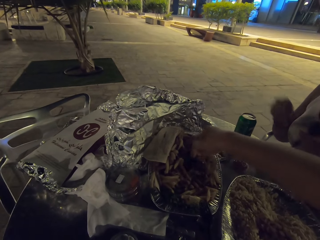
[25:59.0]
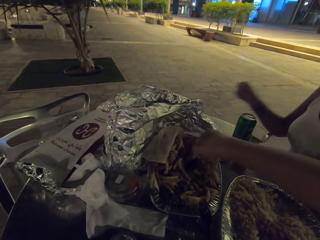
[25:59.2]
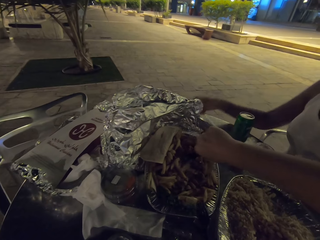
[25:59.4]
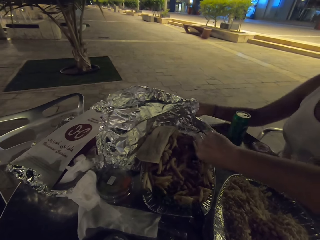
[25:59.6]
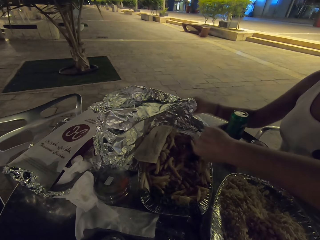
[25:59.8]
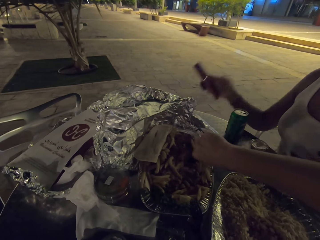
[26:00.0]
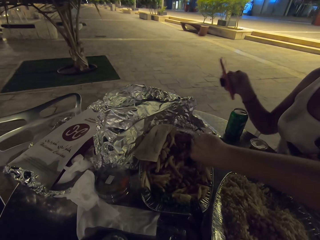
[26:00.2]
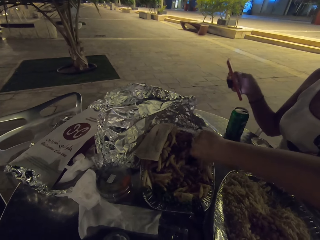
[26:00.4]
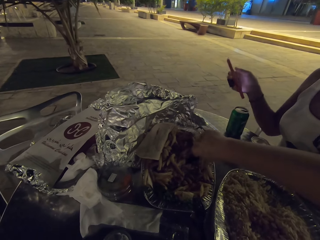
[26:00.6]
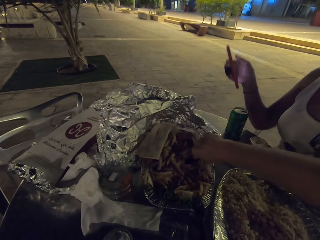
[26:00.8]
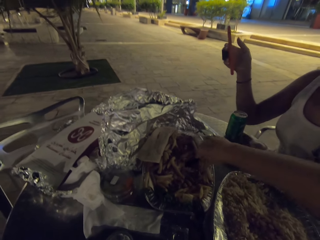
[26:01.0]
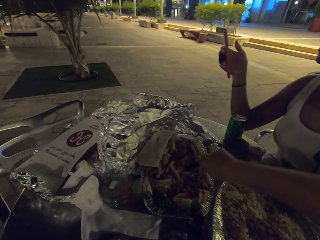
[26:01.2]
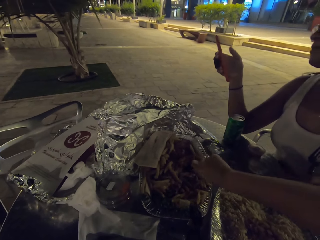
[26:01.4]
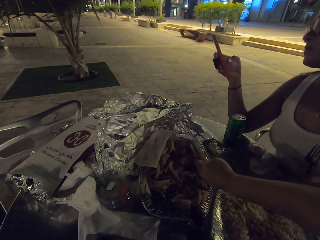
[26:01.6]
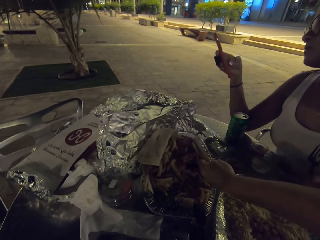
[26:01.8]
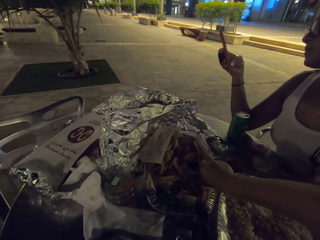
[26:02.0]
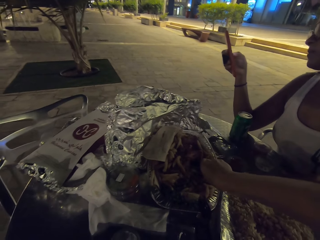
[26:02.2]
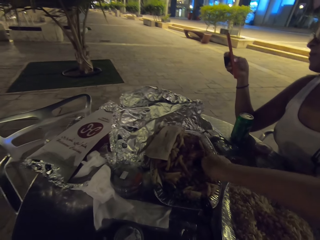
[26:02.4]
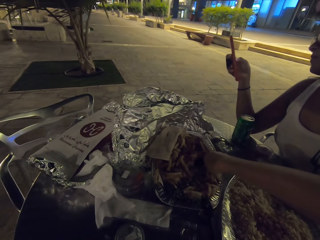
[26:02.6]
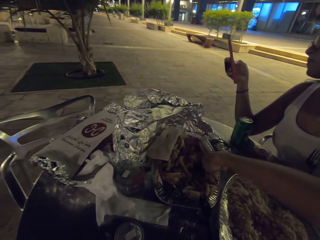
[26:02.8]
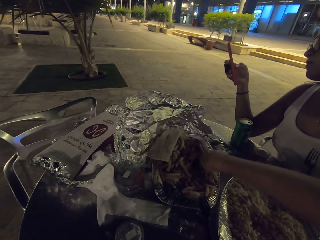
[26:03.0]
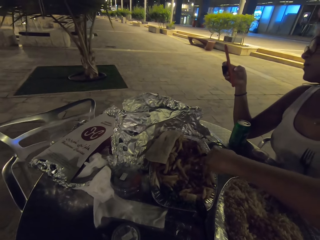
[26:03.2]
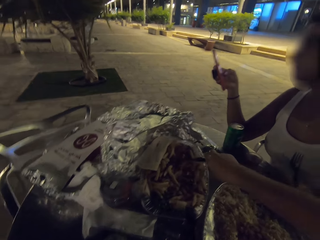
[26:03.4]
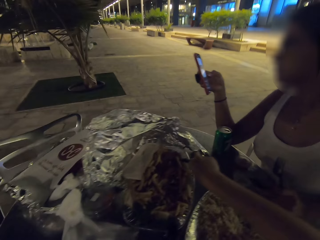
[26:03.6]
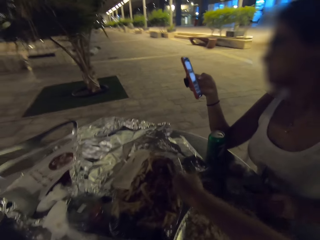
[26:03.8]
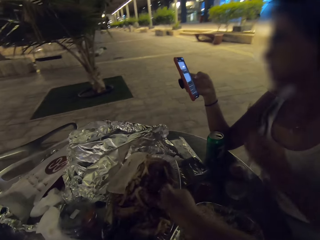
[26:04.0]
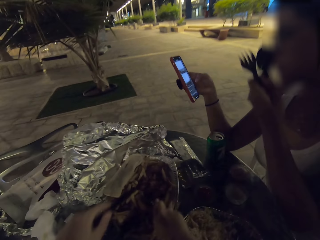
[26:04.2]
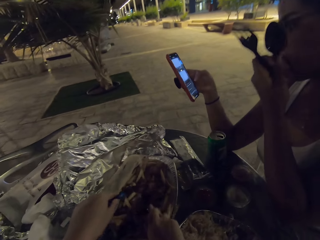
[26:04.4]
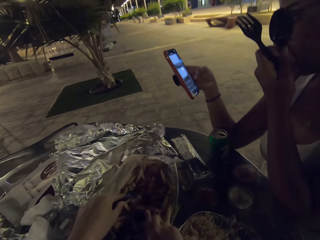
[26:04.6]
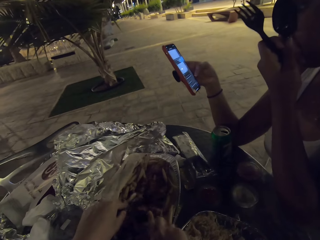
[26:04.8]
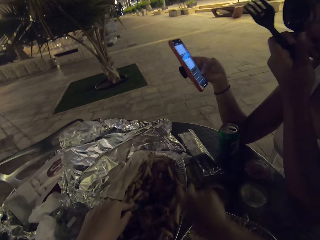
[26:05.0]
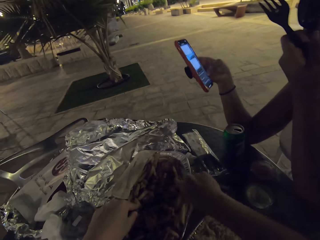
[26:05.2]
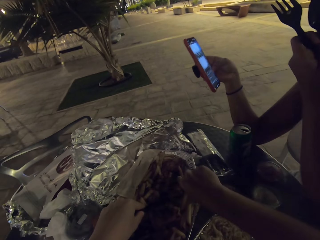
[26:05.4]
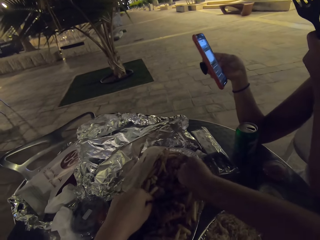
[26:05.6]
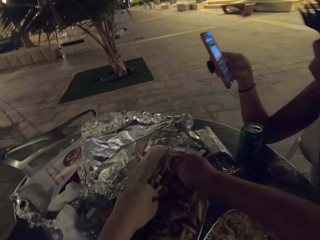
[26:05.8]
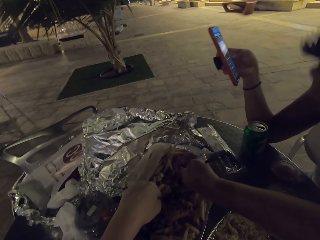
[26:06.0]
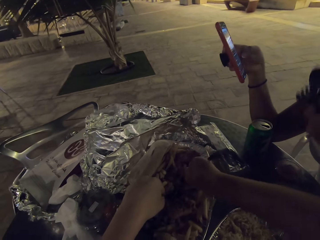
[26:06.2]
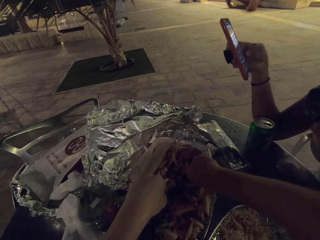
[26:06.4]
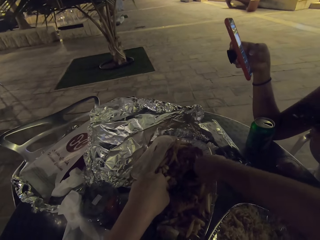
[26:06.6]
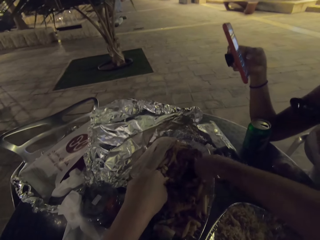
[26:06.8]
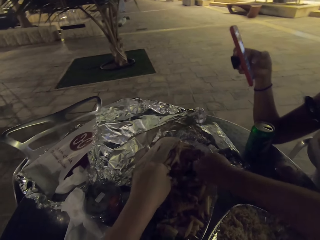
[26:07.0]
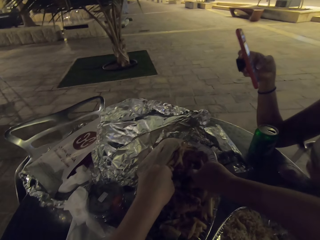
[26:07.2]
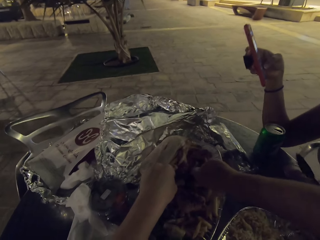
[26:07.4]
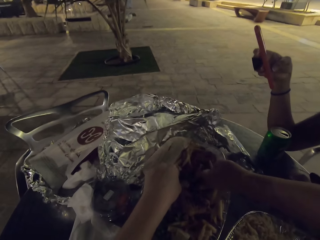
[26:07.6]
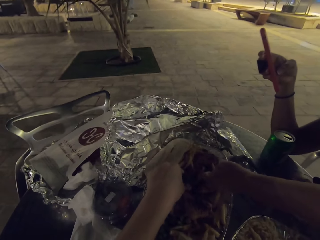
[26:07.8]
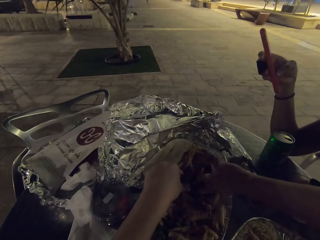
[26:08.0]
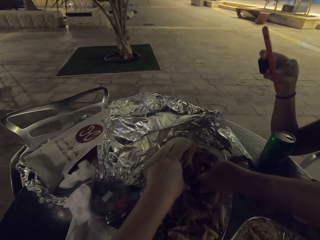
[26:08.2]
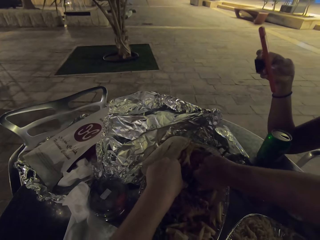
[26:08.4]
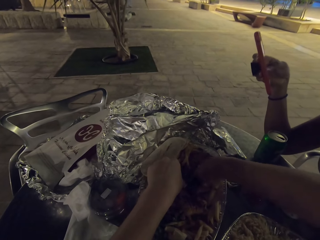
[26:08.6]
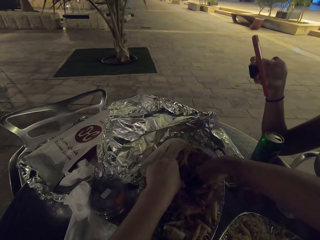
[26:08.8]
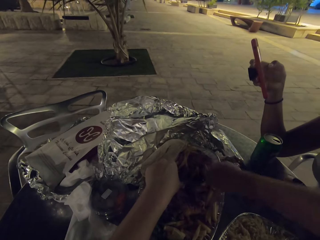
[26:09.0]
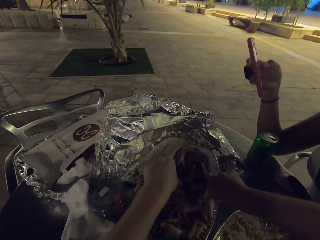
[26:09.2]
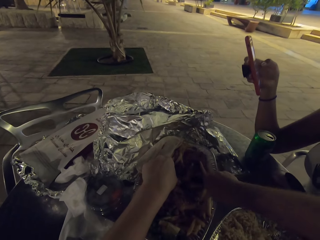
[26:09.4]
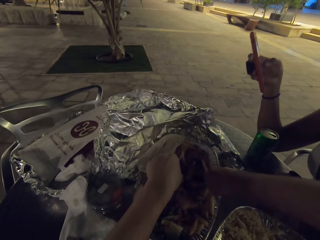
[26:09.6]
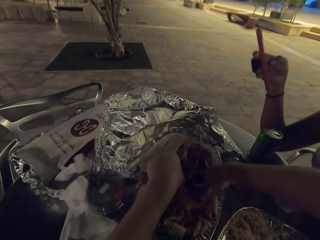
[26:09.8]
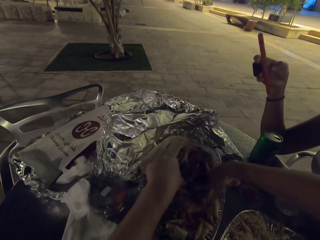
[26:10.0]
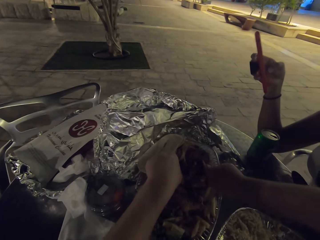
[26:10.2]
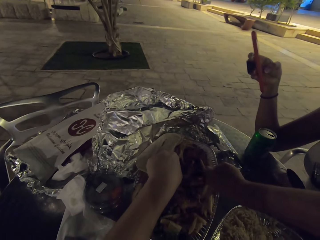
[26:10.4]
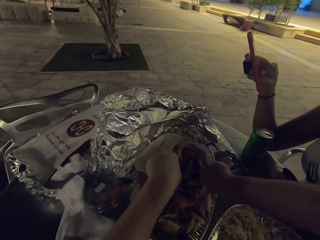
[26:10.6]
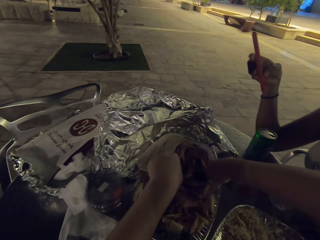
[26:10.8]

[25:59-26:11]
A woman picks up her phone. The woman scrolls the phone. The camera wearer cuts a piece of steak.

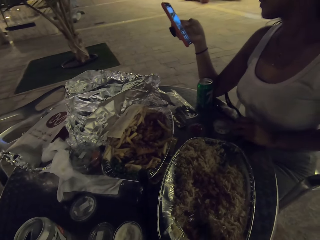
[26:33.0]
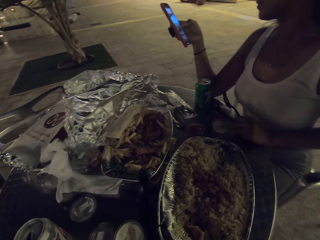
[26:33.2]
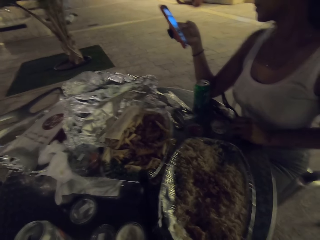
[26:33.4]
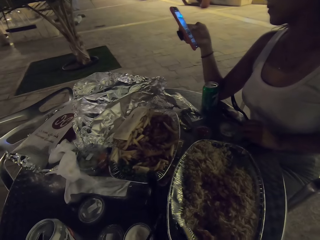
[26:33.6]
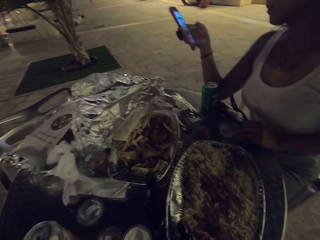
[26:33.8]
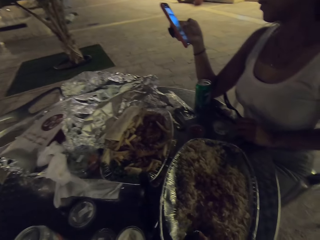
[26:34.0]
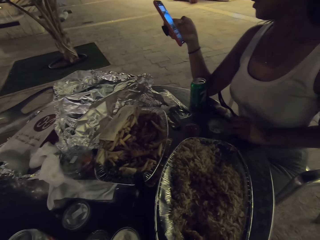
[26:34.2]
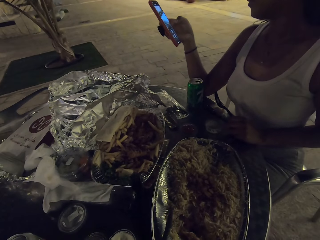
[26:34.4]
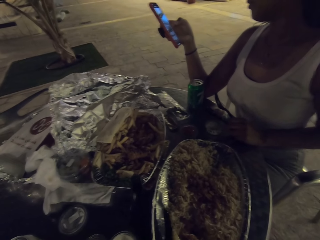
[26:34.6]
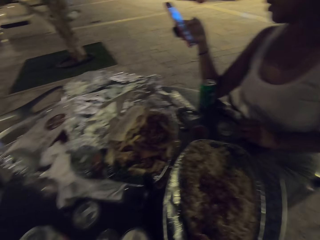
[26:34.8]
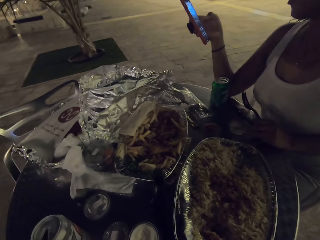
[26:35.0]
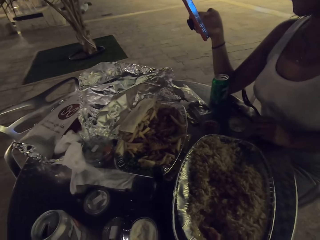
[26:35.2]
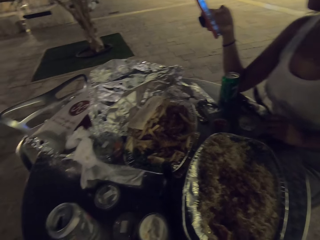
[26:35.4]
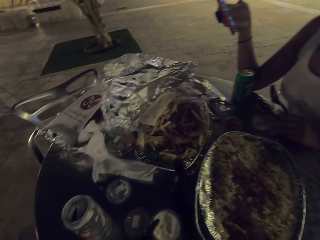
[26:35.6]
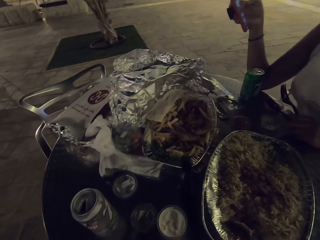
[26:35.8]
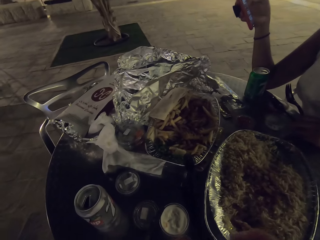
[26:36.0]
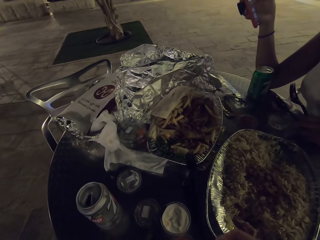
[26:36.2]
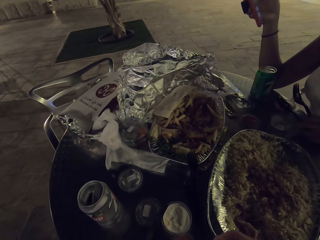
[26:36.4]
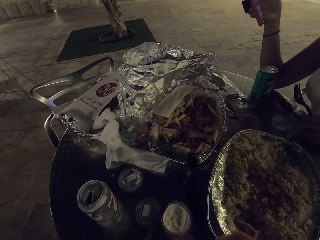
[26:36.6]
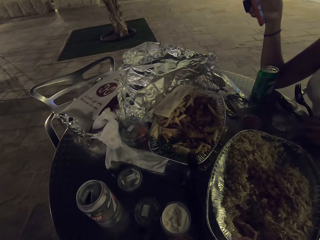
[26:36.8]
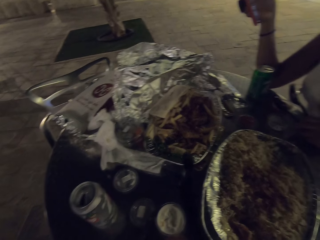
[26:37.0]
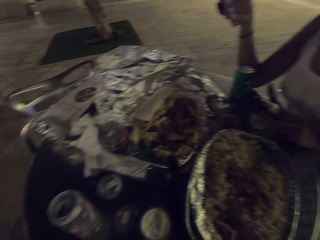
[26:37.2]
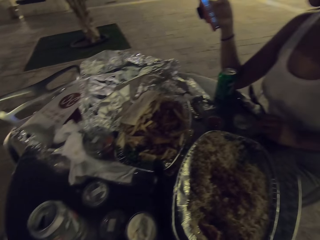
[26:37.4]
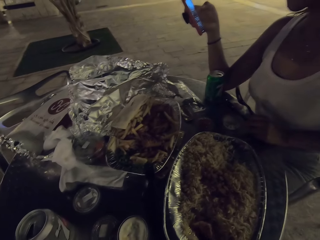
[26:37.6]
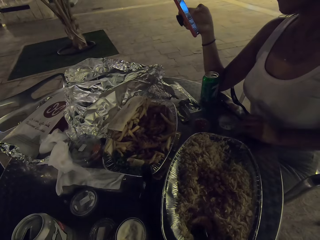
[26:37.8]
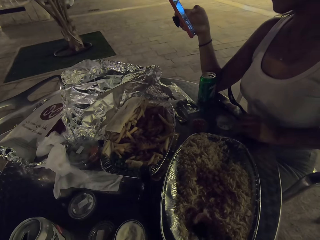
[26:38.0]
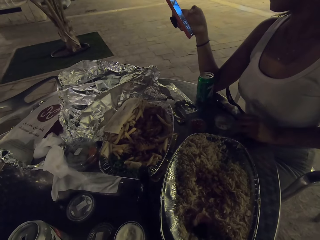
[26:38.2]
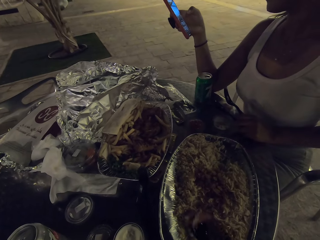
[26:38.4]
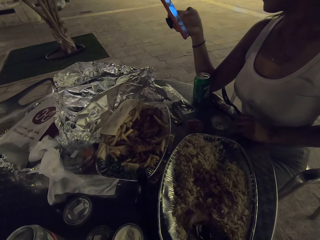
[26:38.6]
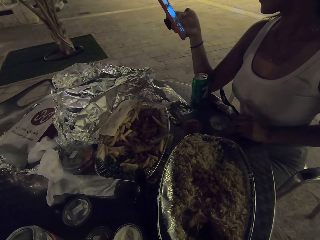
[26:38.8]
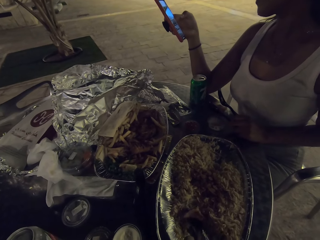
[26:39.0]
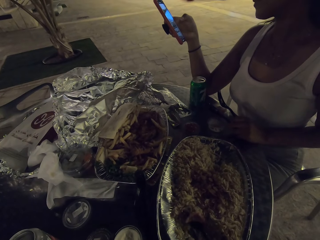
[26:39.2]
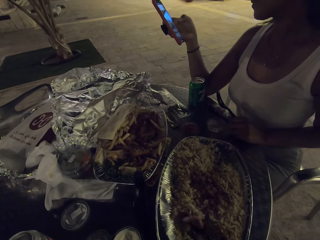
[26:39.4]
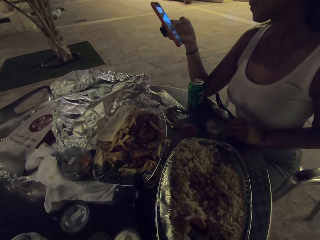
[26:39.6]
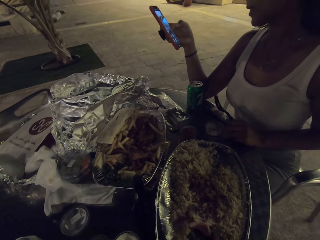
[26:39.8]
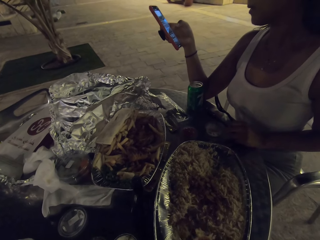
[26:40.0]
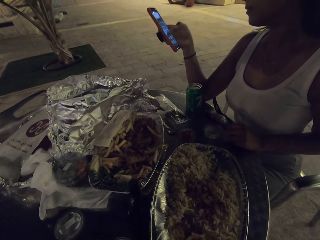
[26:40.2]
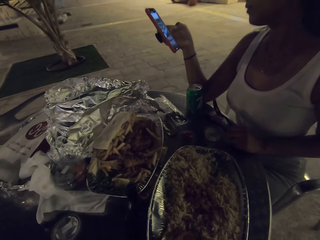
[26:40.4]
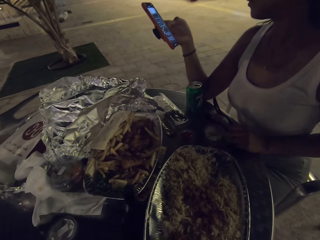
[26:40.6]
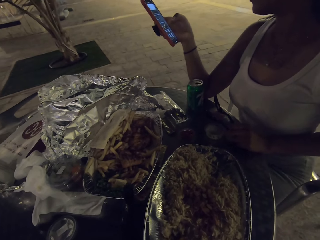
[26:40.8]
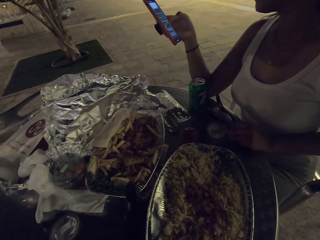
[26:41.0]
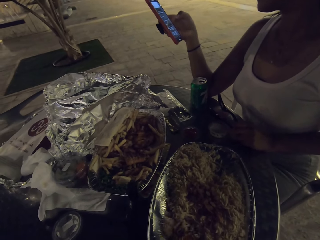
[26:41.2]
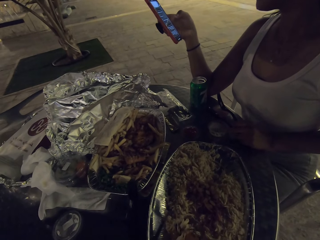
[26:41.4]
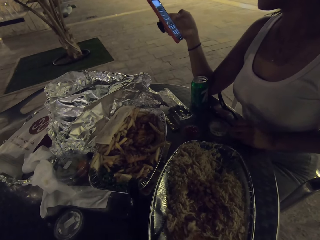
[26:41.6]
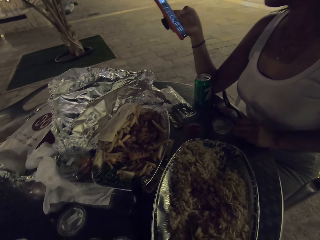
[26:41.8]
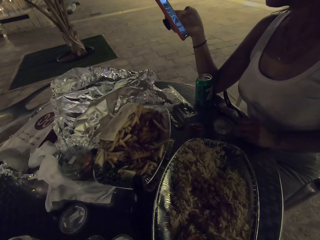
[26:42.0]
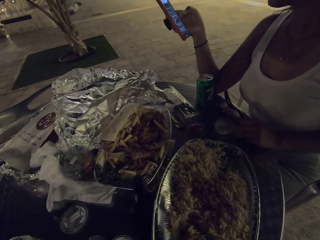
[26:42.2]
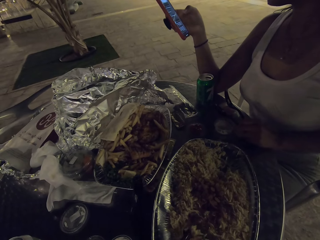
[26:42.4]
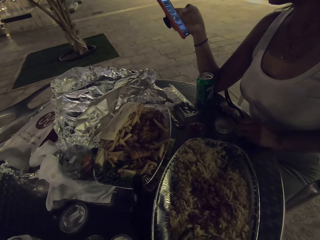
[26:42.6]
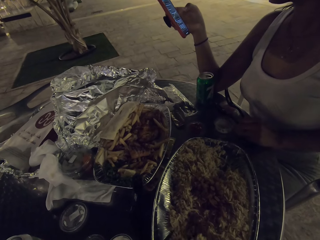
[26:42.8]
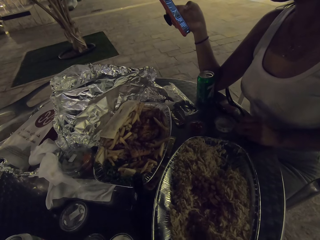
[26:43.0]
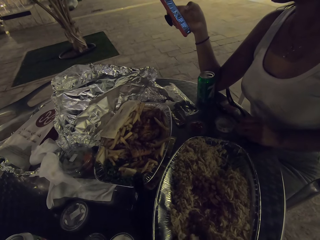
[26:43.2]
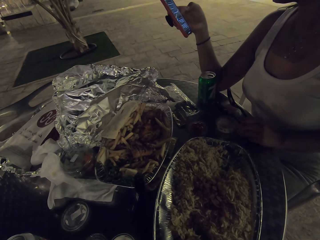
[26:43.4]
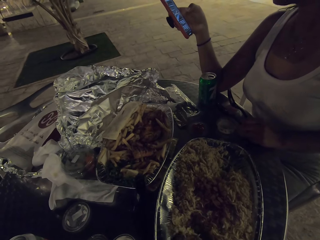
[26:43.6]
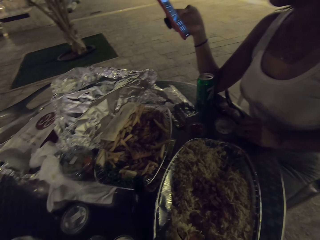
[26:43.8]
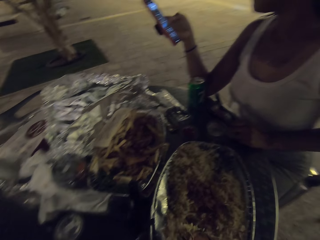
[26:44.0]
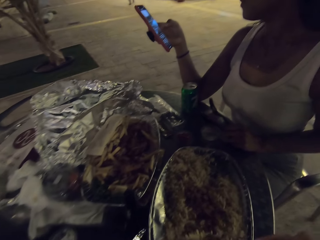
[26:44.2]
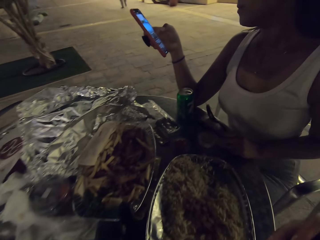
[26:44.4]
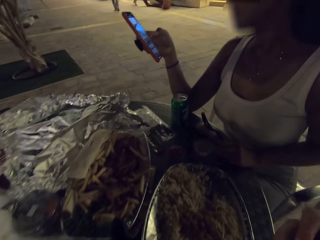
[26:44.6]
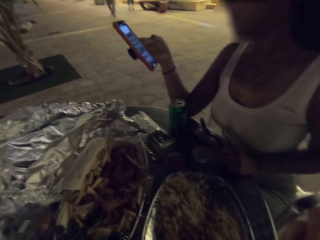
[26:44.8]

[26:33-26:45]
The camera wearer eats the food on the table.
